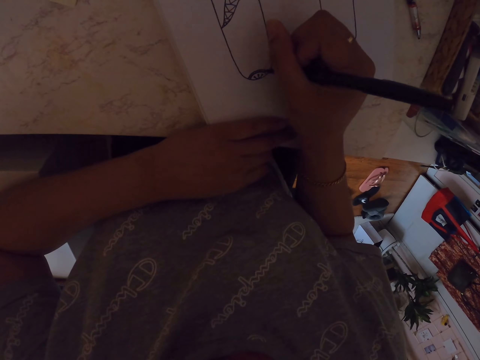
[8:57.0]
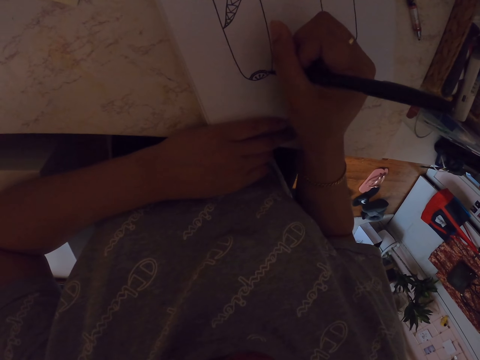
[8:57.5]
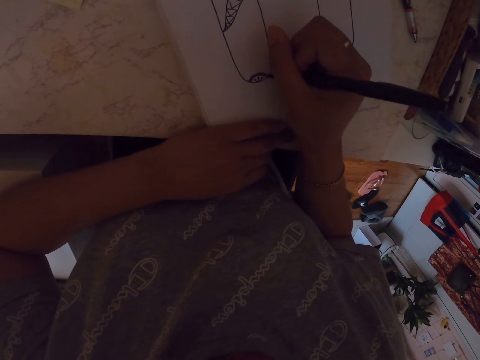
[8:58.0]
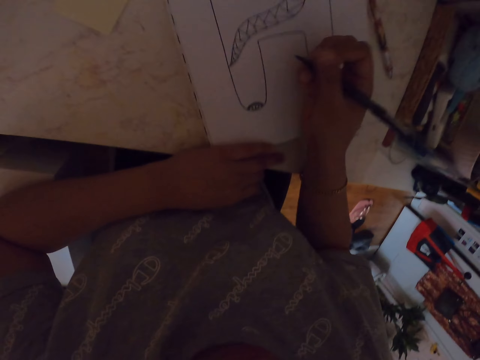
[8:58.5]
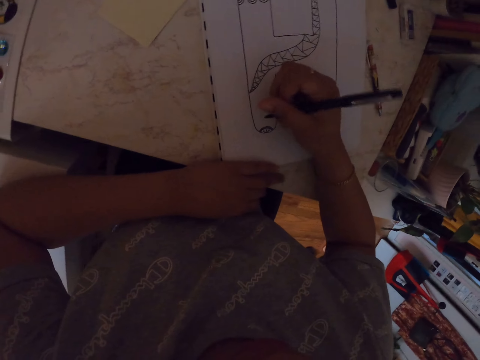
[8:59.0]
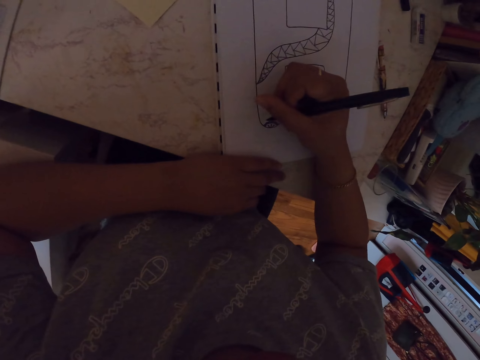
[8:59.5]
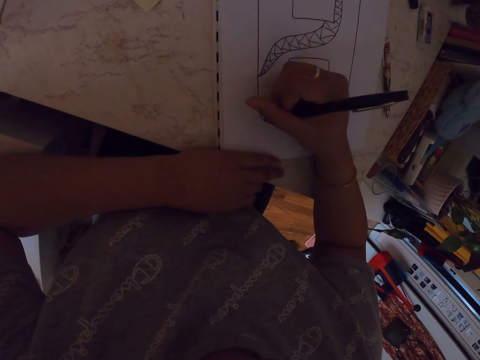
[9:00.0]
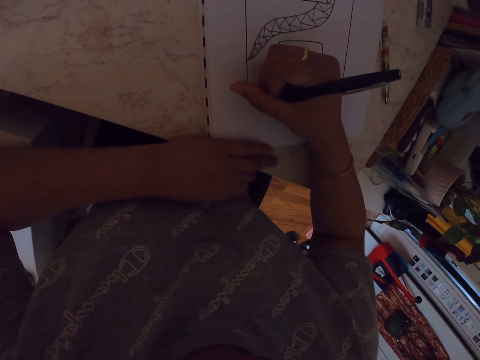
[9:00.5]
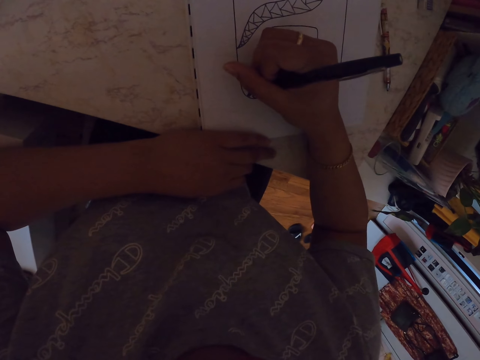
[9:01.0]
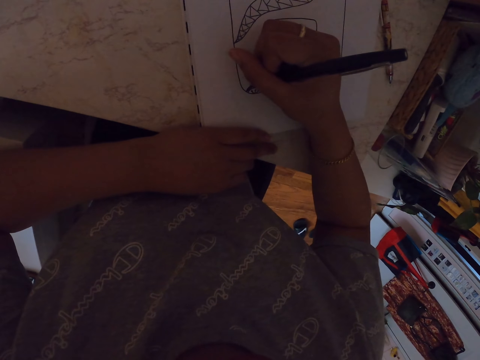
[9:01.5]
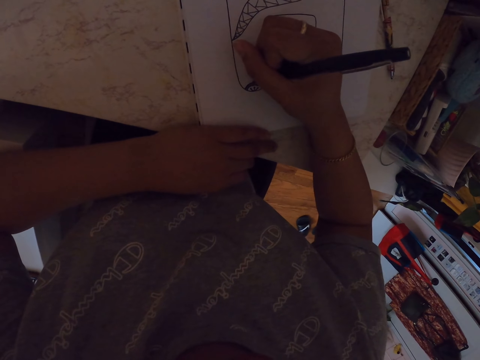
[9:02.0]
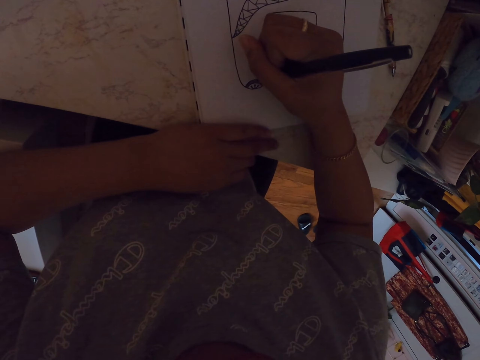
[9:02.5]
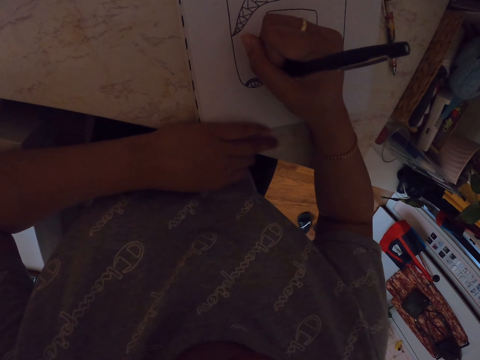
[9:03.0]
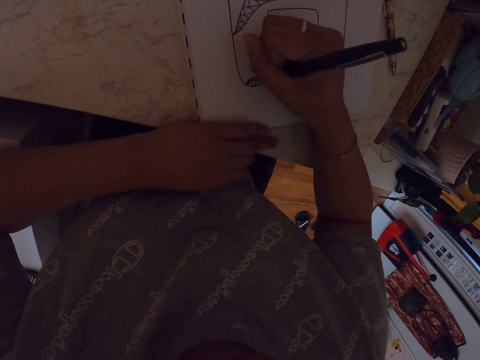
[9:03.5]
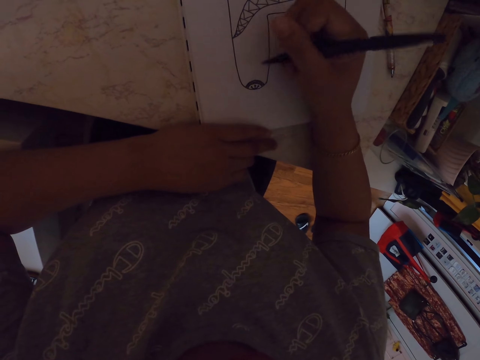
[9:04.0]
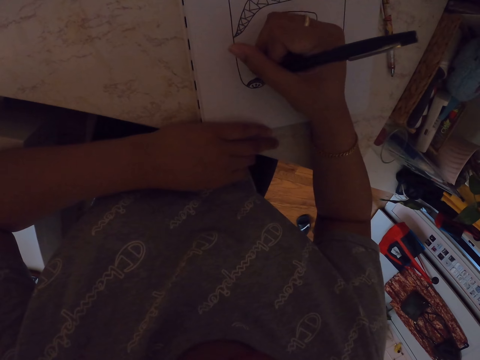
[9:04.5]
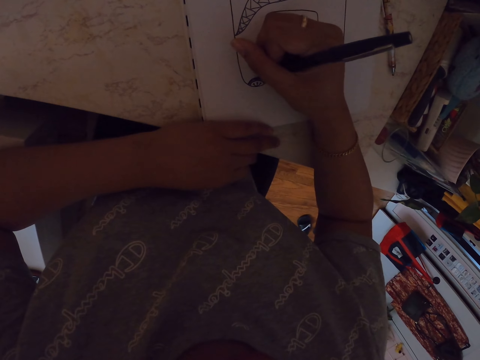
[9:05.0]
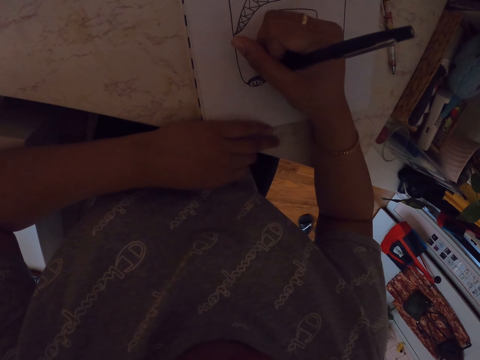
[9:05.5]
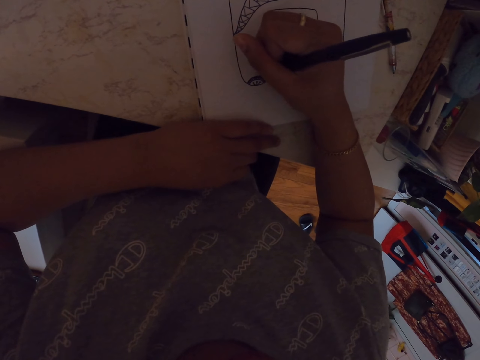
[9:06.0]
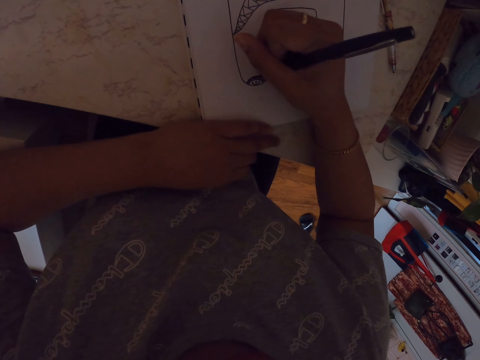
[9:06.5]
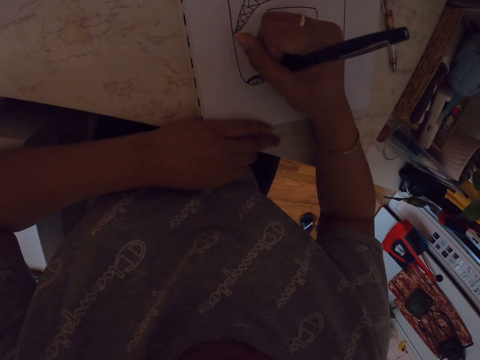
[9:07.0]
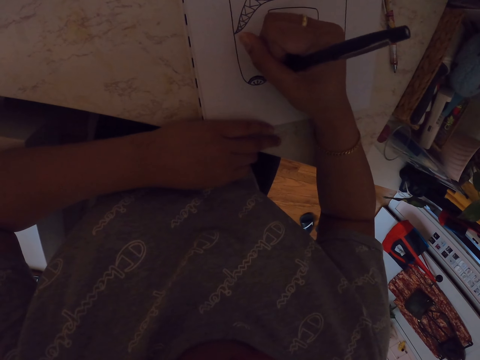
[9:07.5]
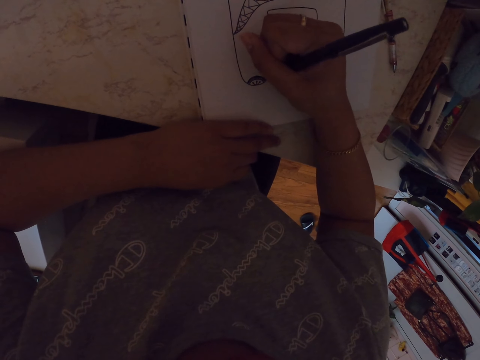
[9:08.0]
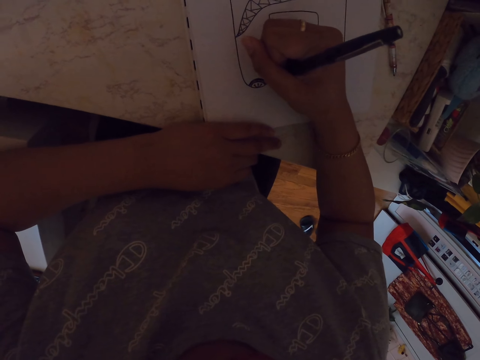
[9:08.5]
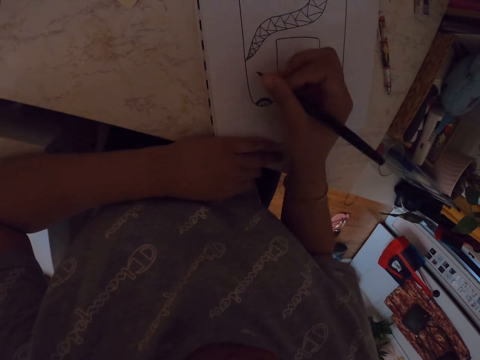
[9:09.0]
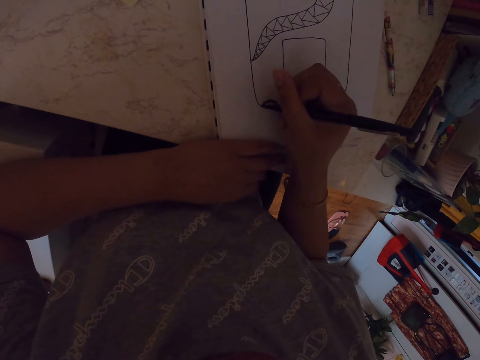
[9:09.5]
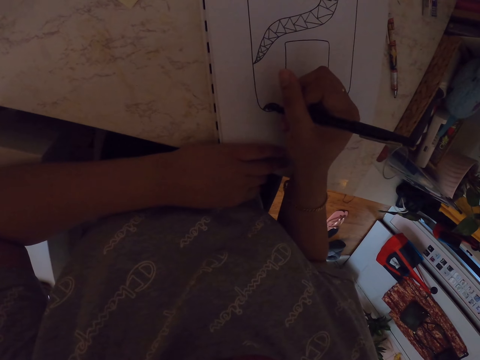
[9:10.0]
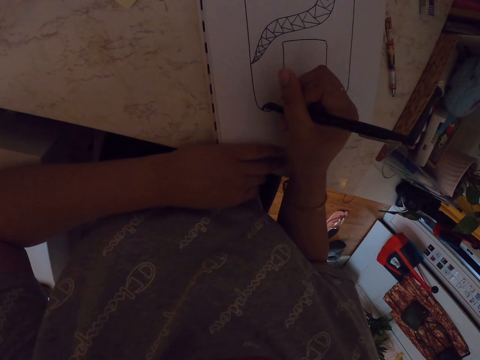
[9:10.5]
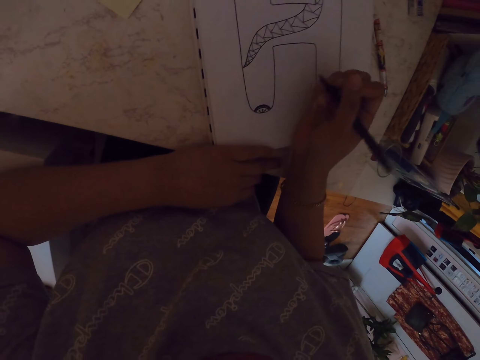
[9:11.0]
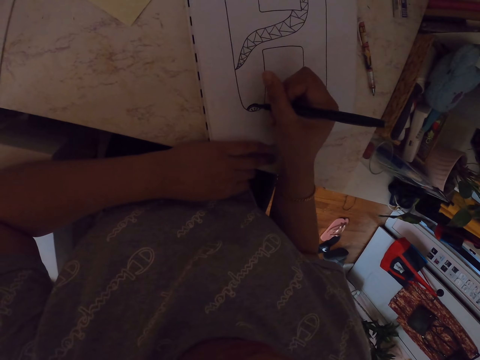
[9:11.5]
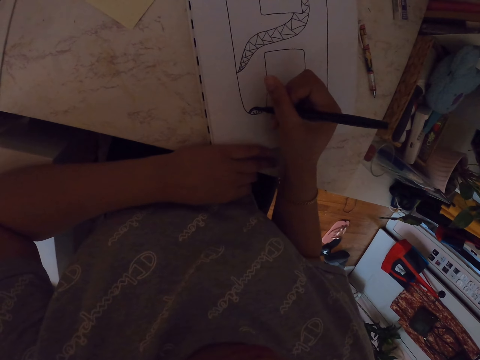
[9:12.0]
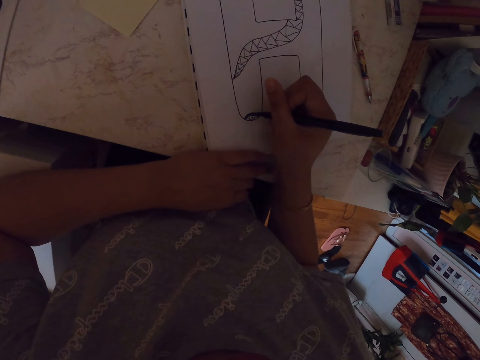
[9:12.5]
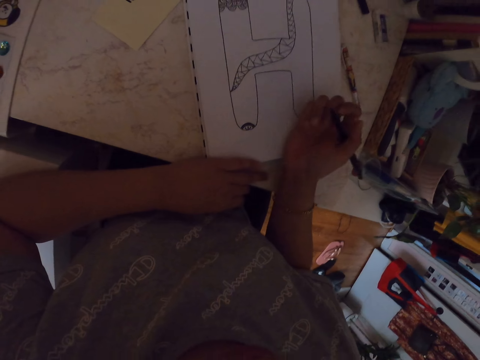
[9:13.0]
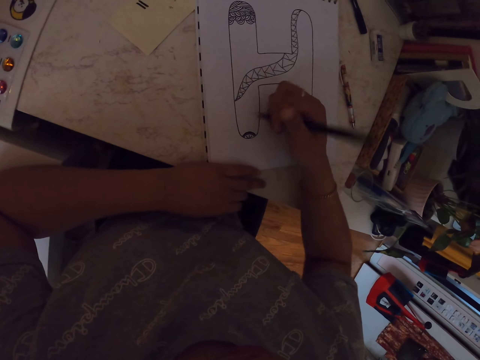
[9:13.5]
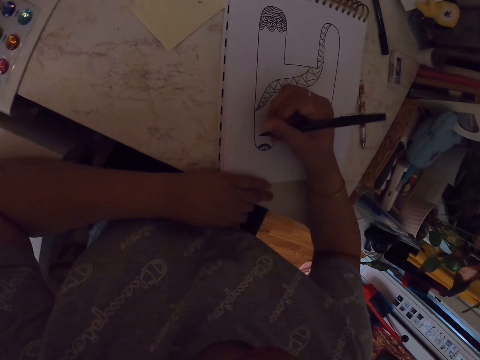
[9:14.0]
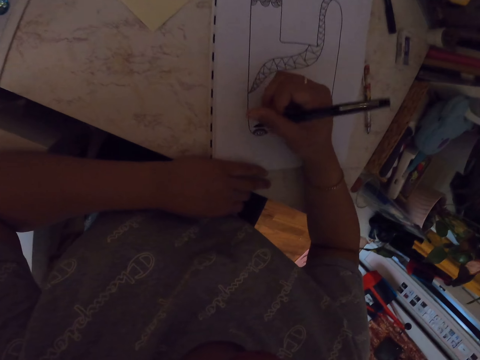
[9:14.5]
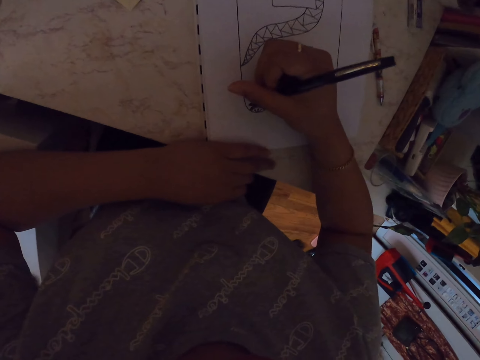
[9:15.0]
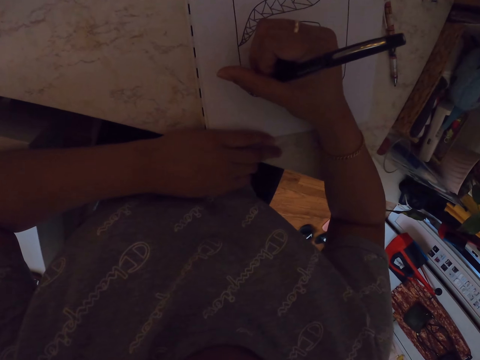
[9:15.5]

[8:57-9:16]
The camera wearer moves his hand. He makes a drawing on a paper with a pen. He moves his hand. He makes a drawing on the paper with the pen. He moves his hand. He makes a drawing on the paper with the pen. He moves his hand. He makes a drawing on the paper with the pen. He moves his hand.

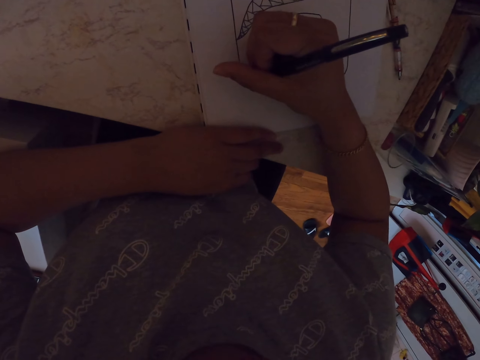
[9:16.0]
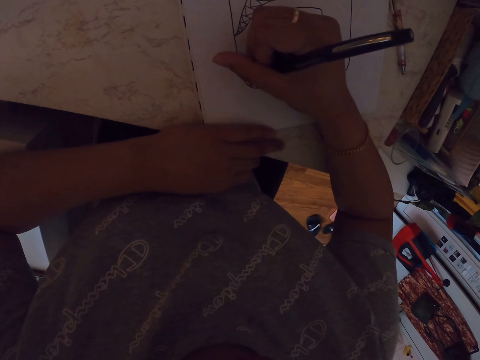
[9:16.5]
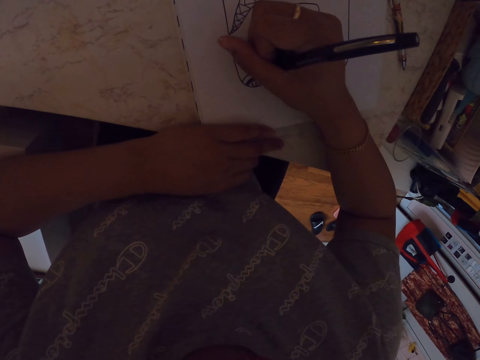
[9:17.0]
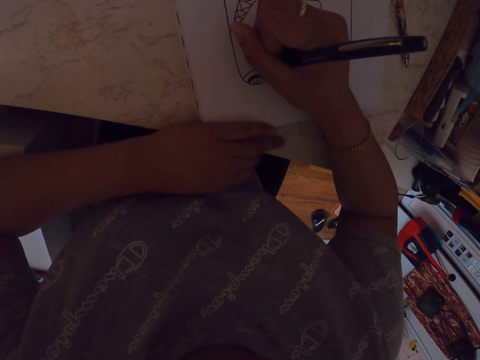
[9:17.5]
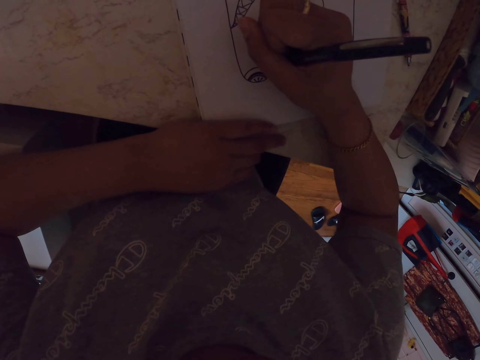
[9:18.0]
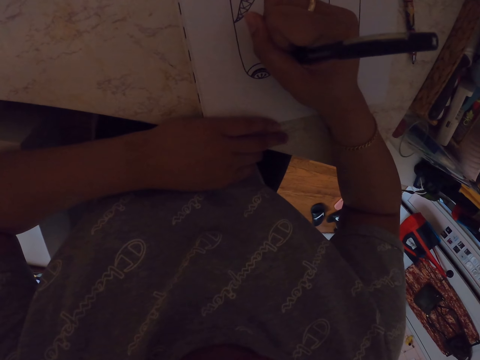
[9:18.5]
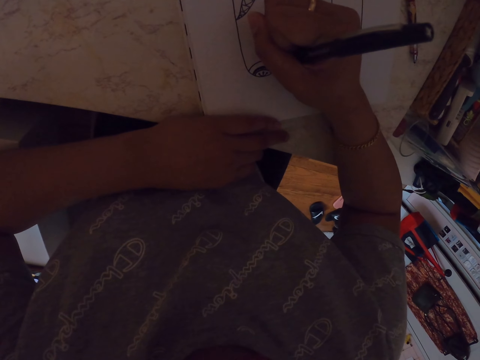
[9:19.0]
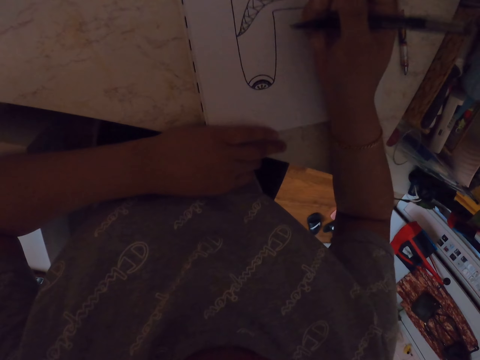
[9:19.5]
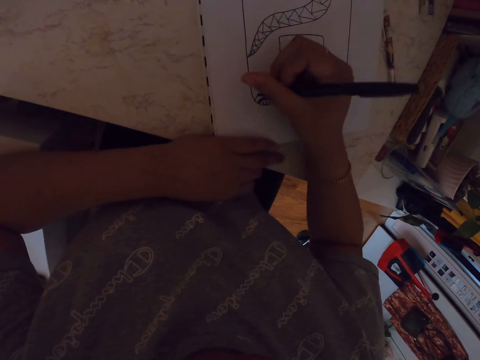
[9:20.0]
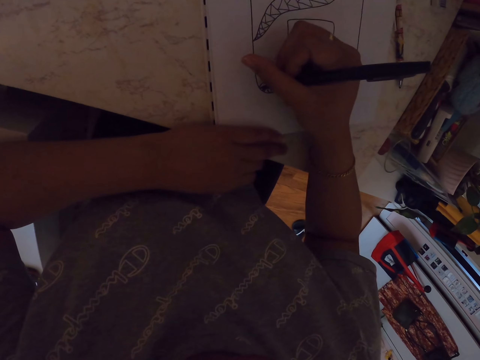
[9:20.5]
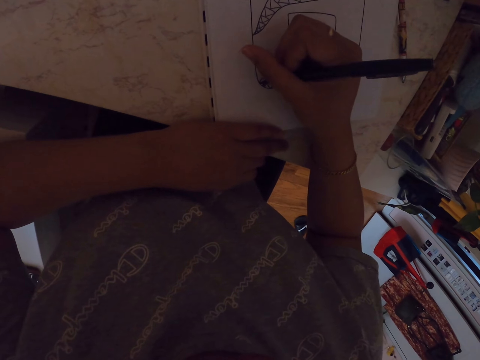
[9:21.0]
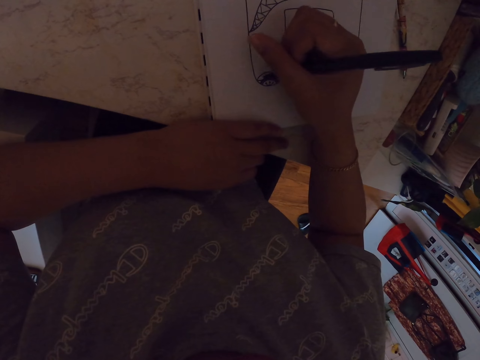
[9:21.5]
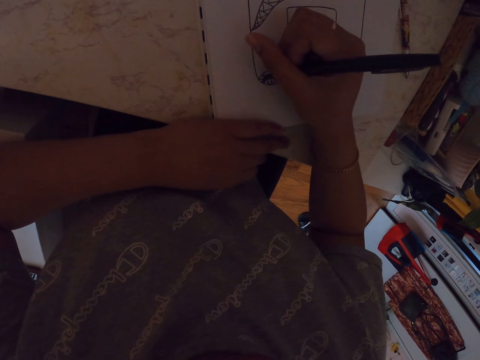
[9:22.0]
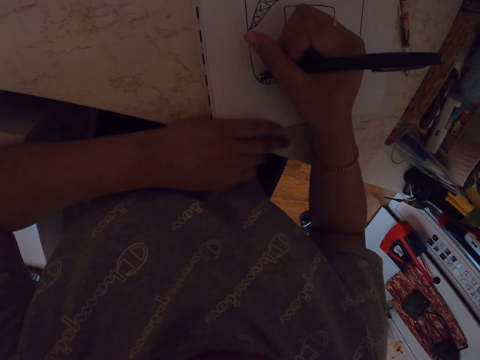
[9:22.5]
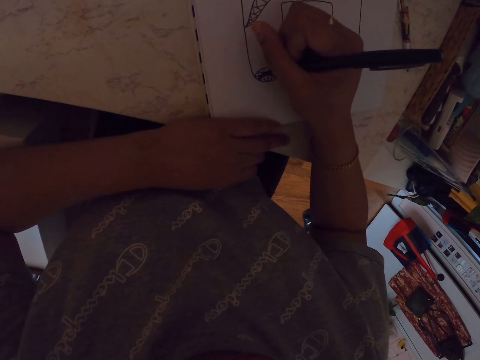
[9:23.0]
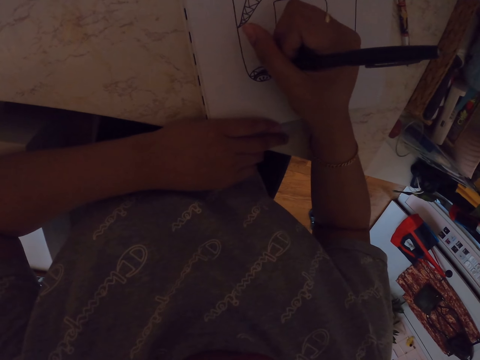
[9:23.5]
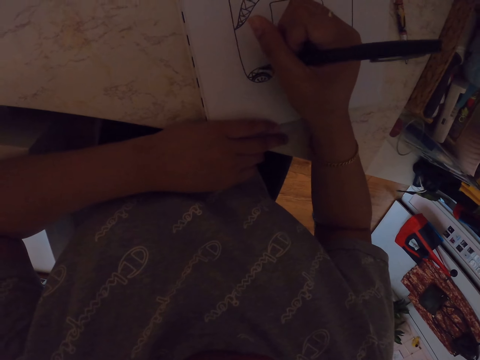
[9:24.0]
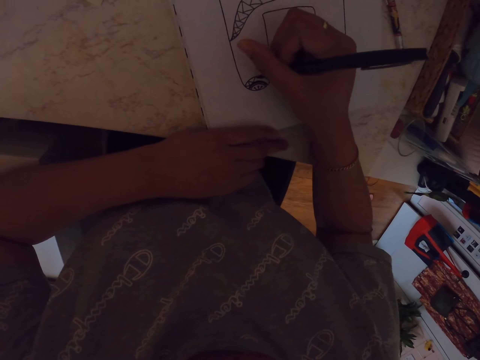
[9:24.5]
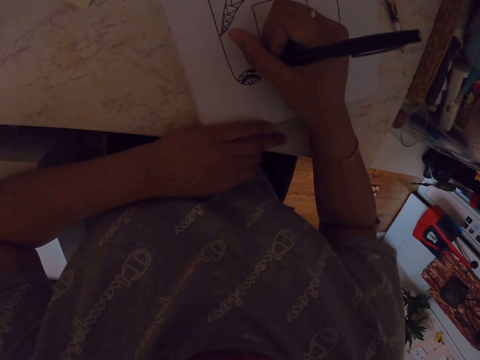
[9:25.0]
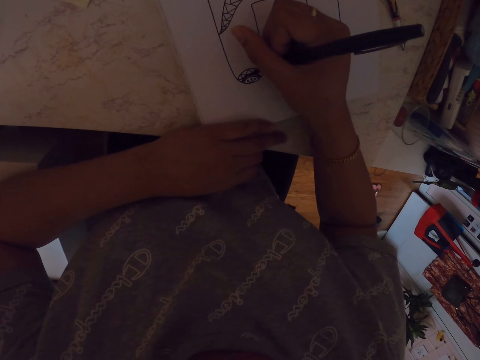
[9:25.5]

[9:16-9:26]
The camera wearer moves his hand. He draws a drawing on a book with a pen.
